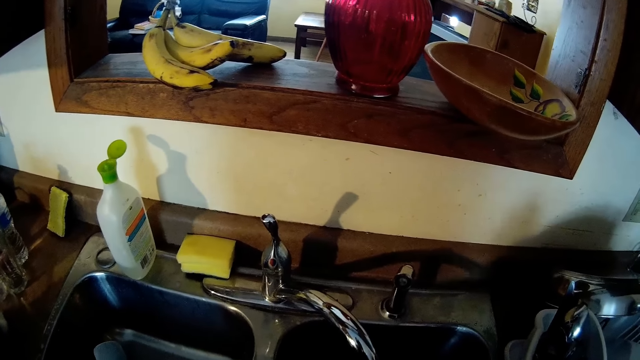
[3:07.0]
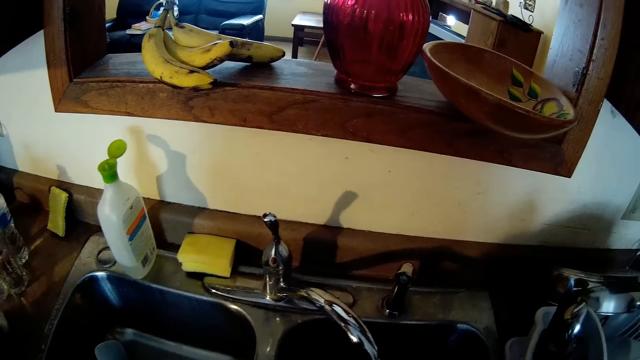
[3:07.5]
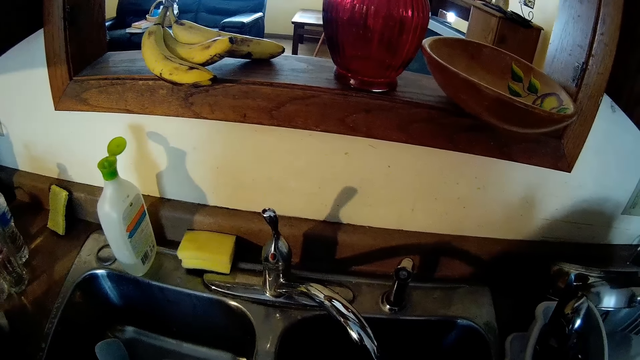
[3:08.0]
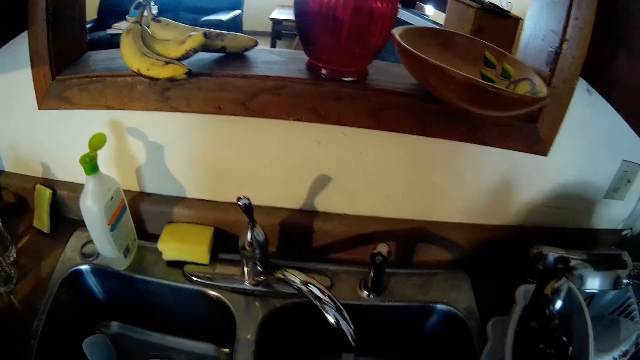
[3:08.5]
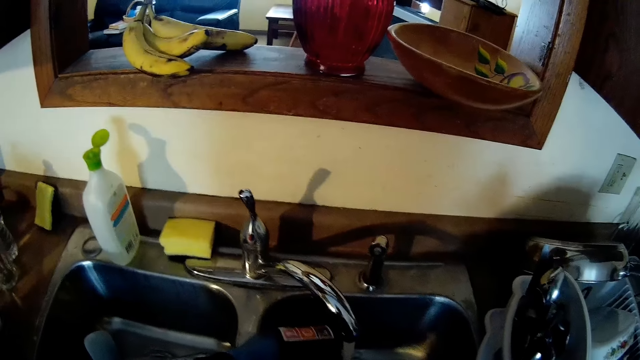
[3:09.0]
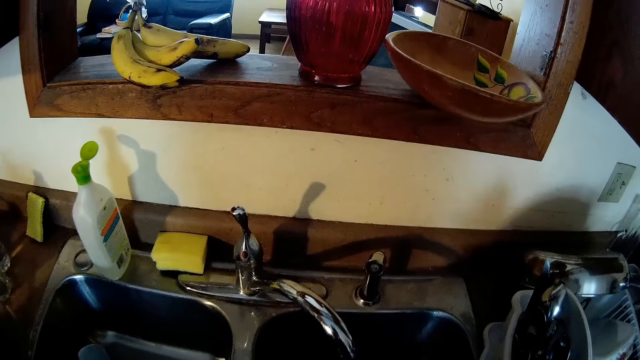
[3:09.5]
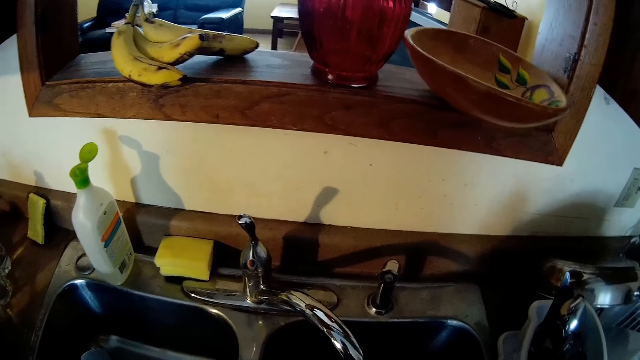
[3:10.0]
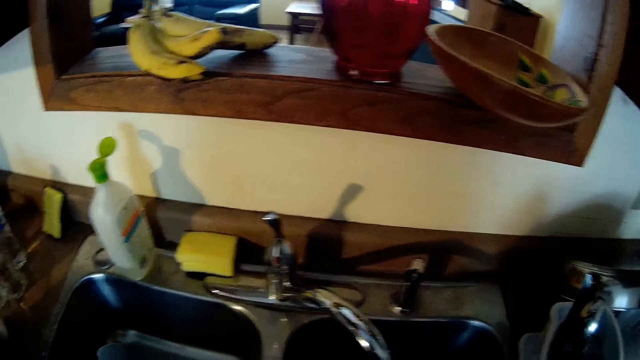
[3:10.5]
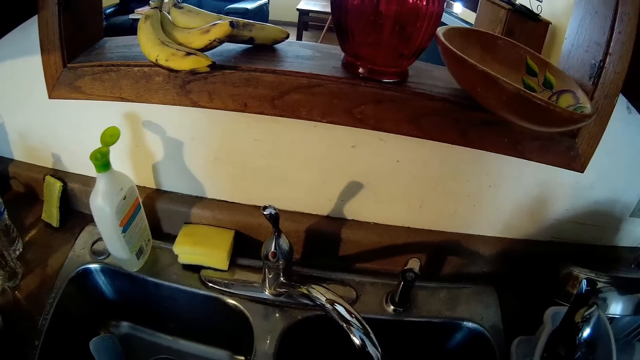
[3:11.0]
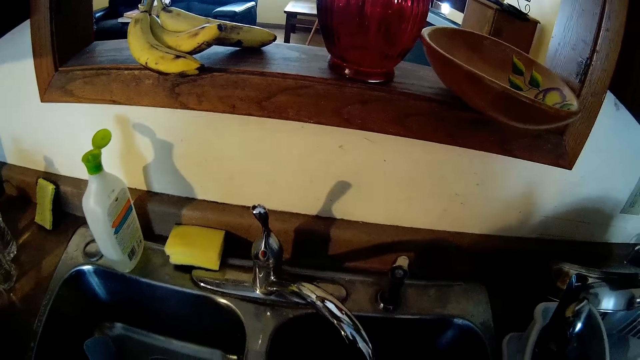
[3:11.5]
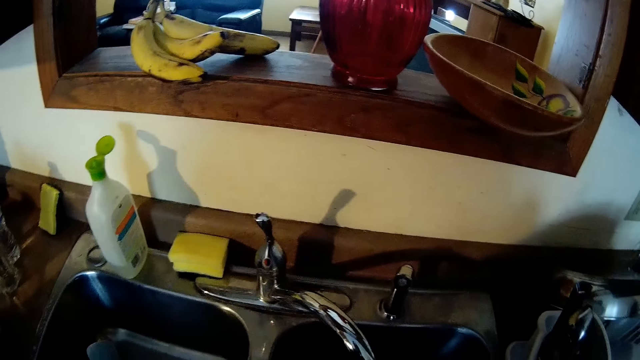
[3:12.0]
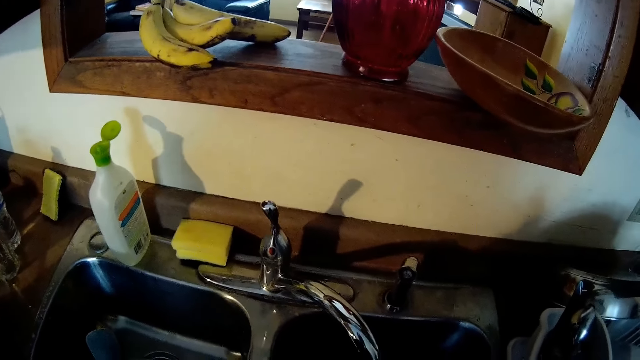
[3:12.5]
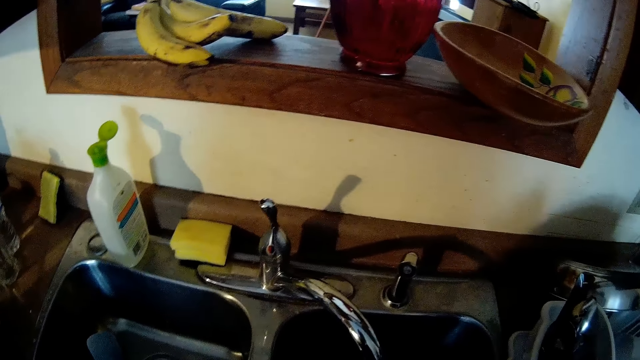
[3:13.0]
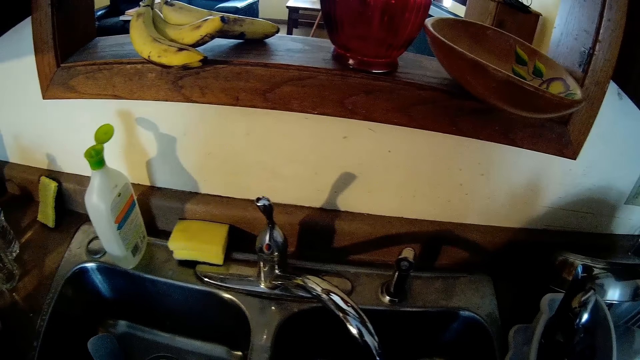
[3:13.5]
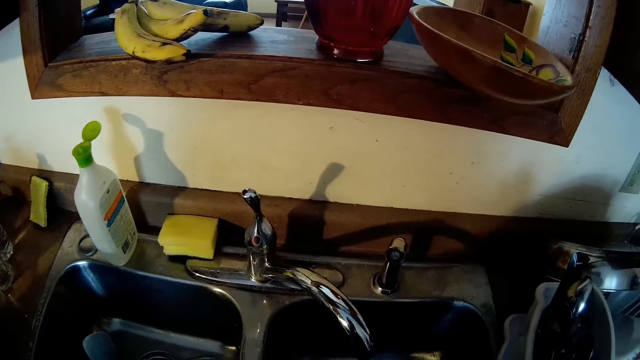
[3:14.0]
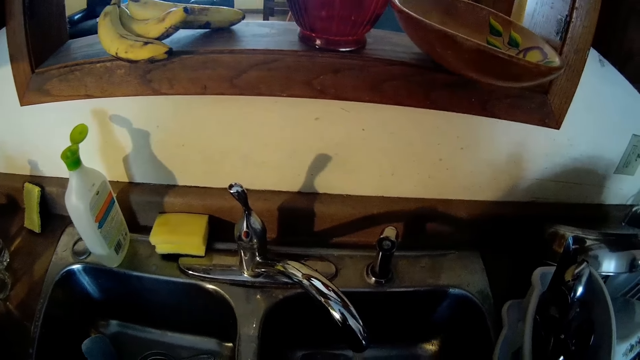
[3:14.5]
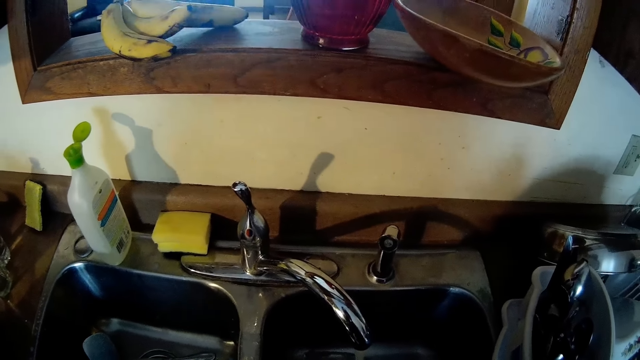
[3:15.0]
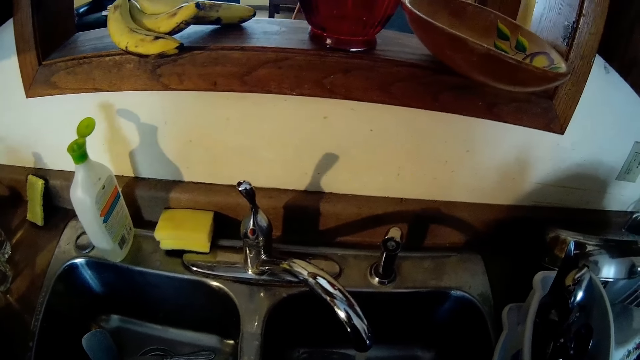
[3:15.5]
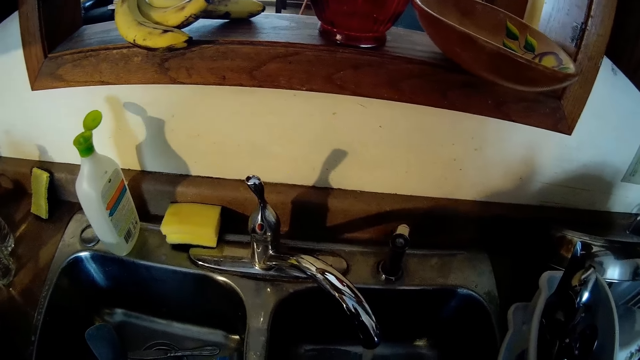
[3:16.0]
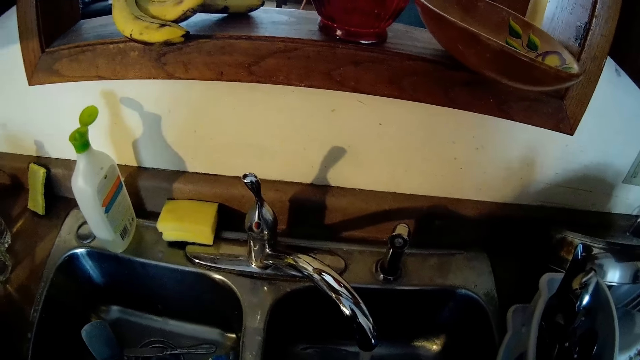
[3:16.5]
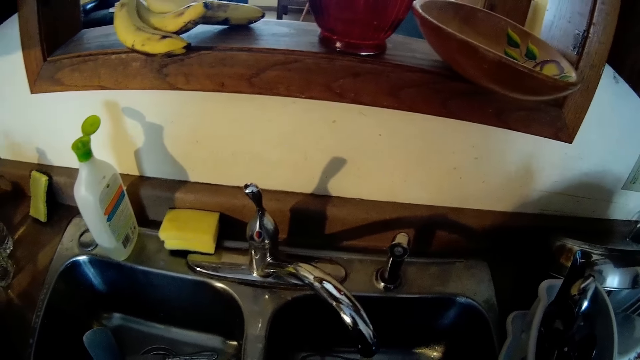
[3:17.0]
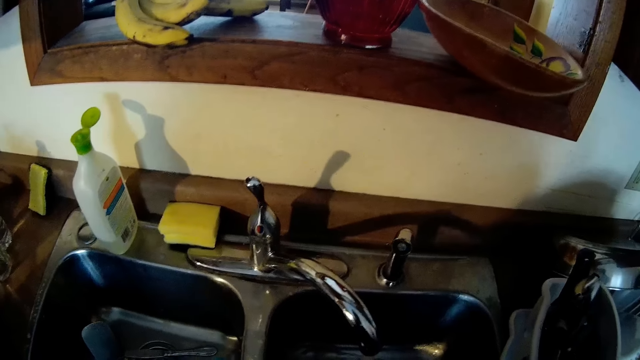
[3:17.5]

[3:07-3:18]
The camera wearer pours water to the sink. They wash the cup.

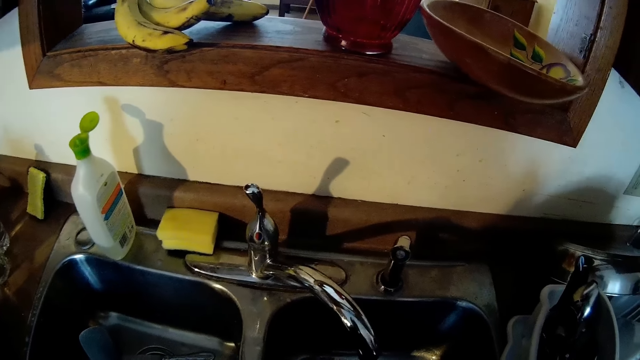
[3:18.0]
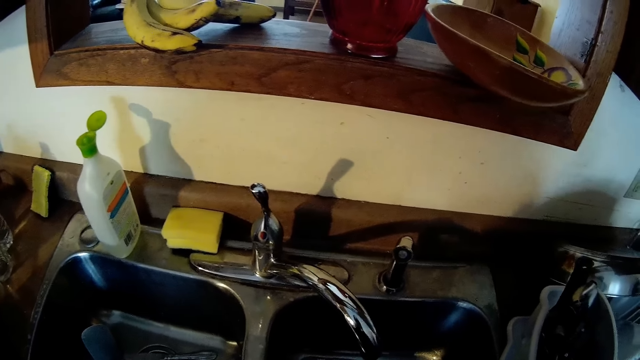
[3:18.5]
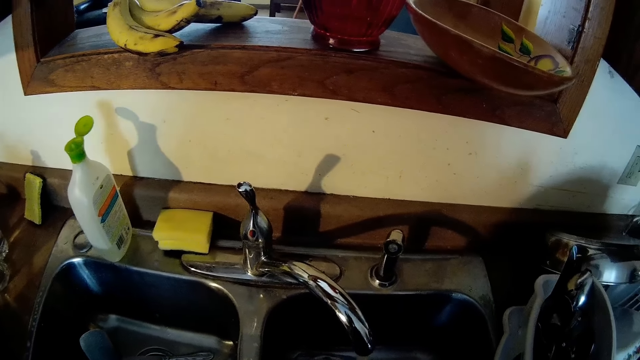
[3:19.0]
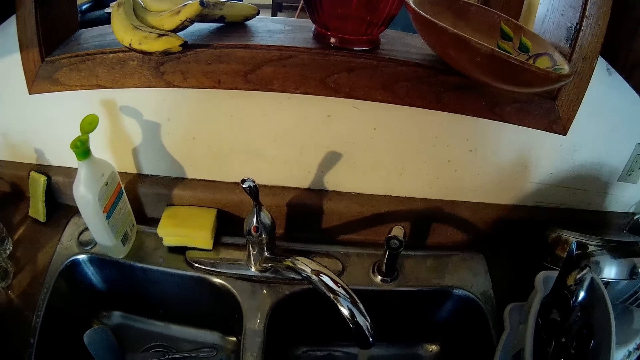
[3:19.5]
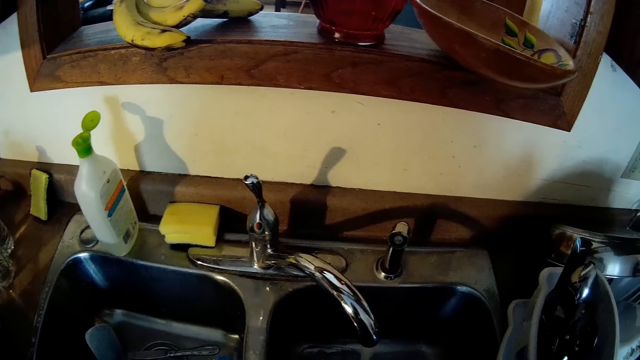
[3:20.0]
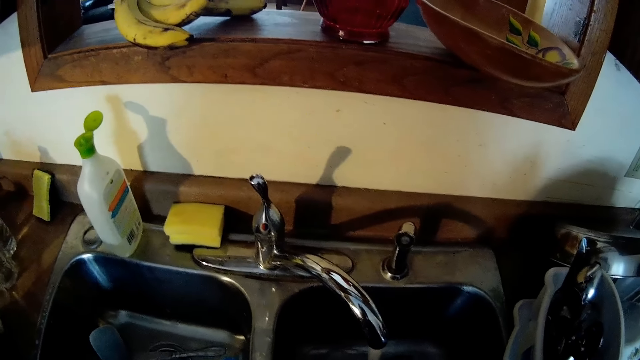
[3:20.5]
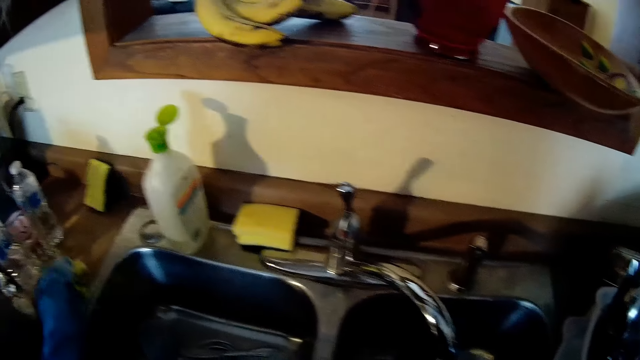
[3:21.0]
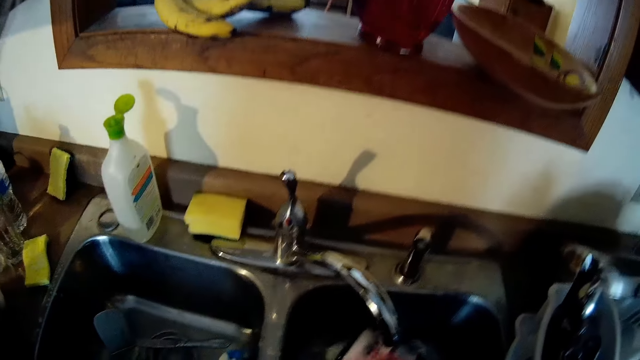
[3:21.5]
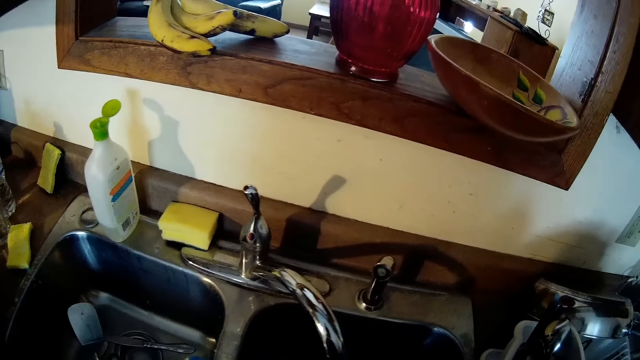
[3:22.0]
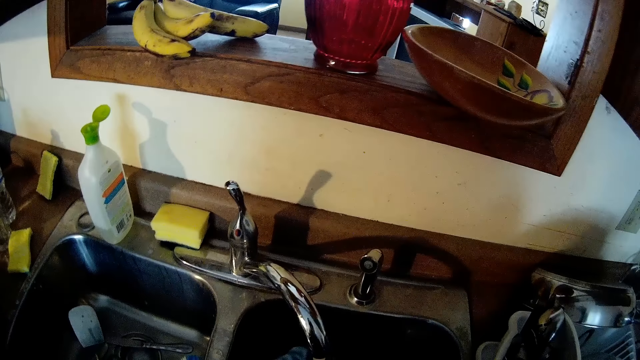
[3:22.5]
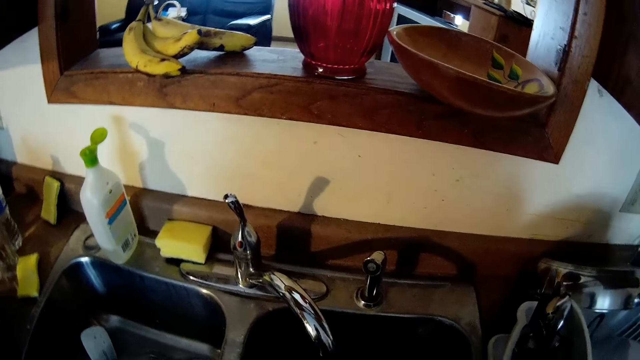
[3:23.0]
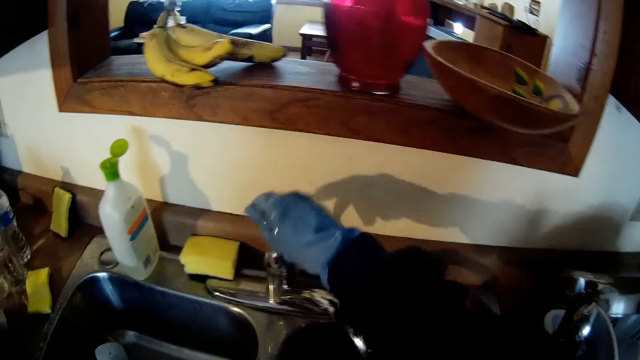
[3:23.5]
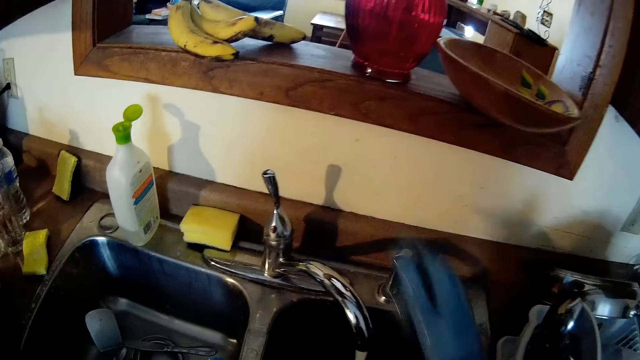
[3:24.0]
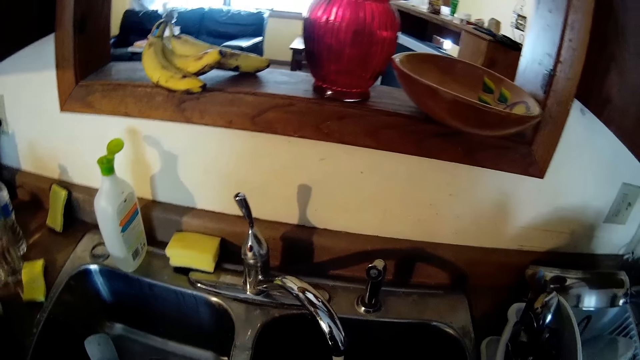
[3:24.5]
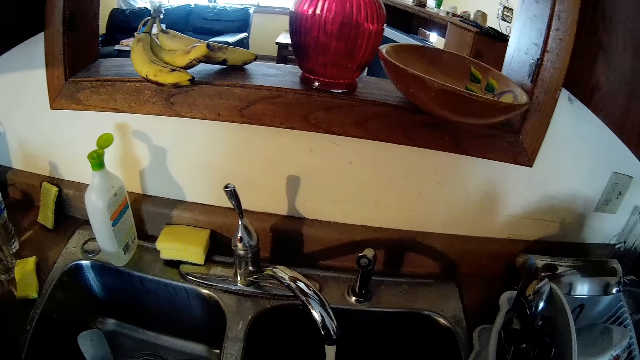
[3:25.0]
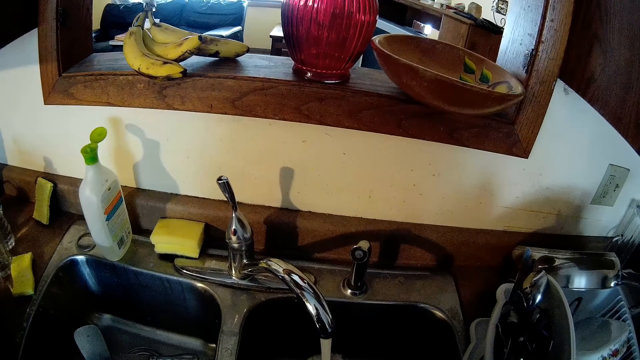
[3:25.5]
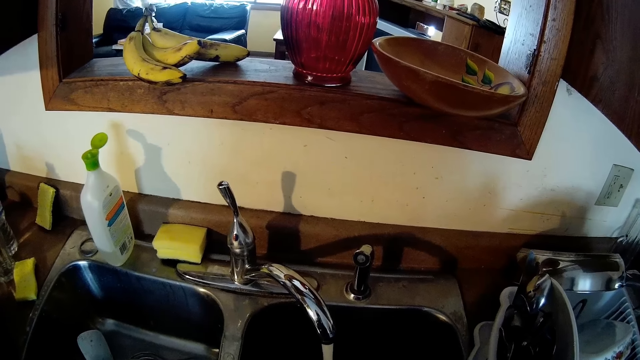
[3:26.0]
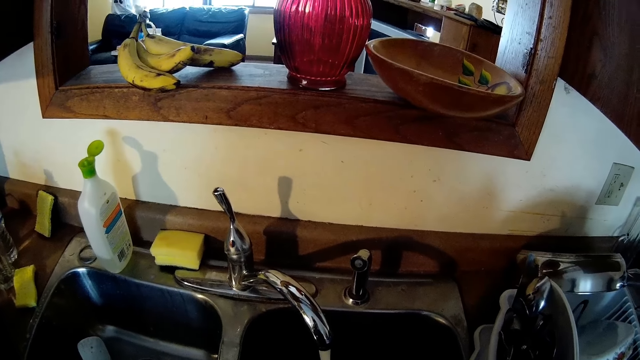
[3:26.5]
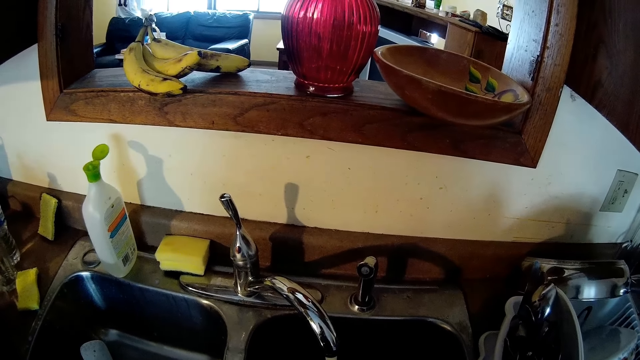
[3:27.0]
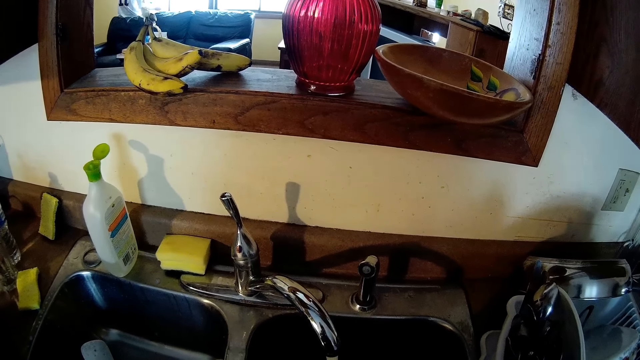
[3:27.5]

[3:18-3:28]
The camera wearer drops the kitchen sponge on the counter. They rinse the cup. They adjust the sink tap and open the water tap.
